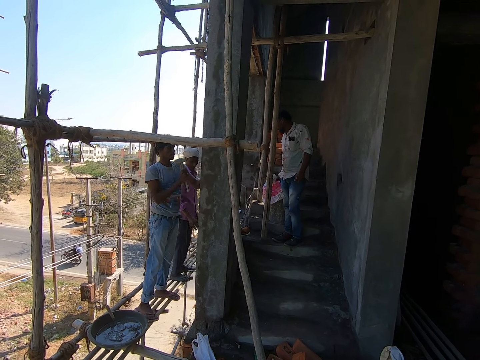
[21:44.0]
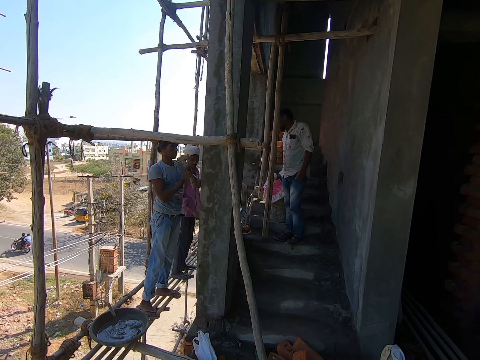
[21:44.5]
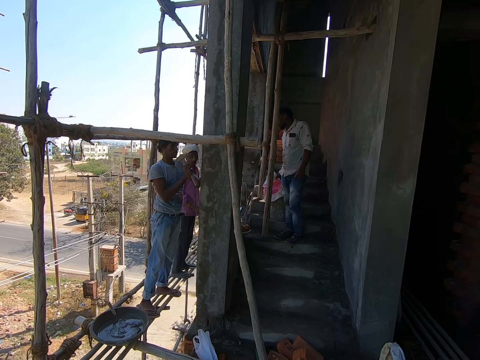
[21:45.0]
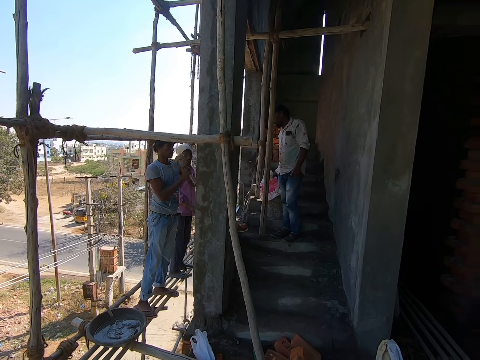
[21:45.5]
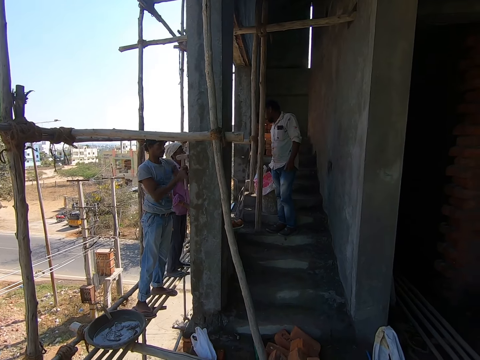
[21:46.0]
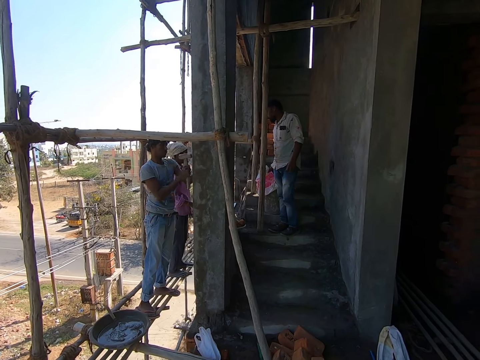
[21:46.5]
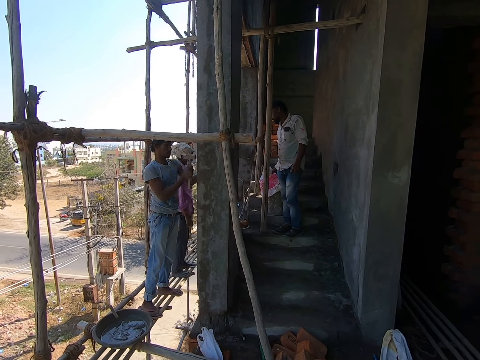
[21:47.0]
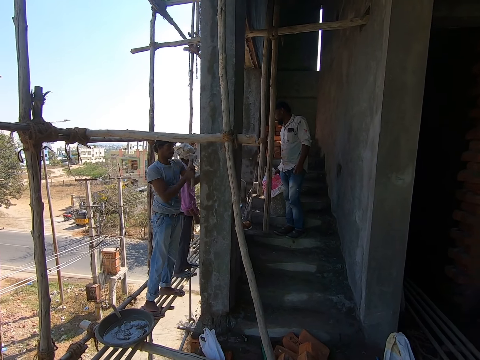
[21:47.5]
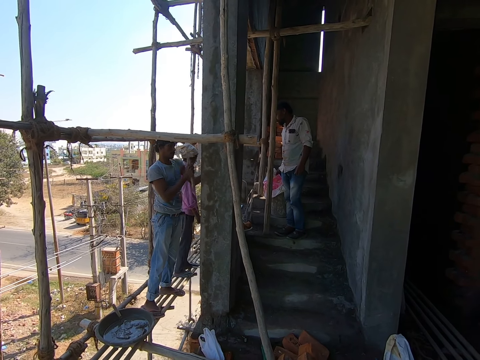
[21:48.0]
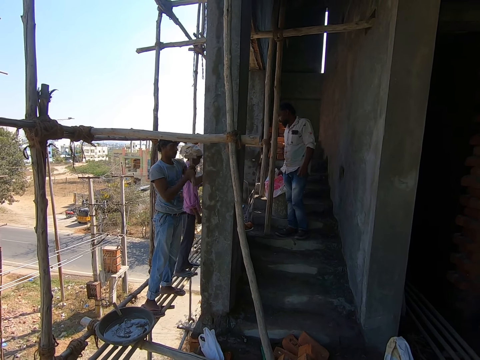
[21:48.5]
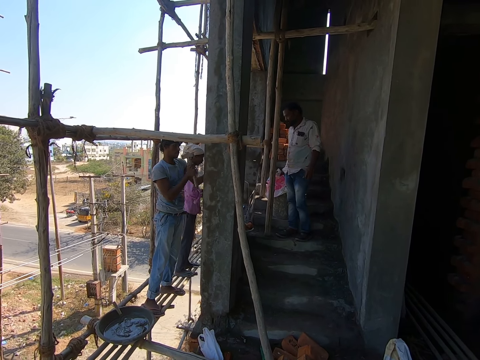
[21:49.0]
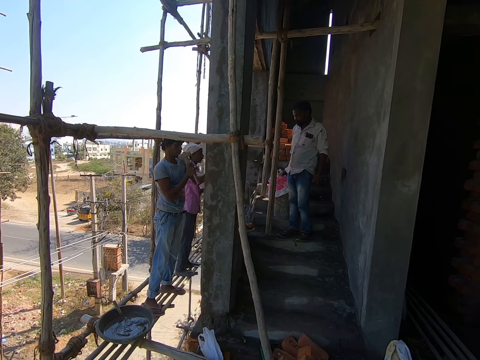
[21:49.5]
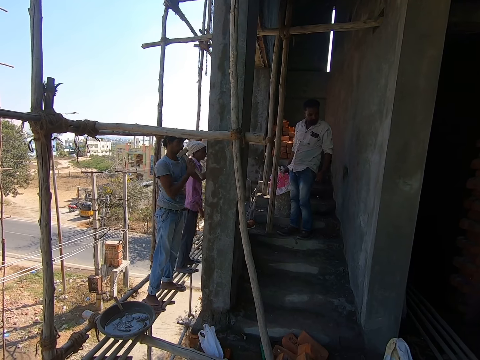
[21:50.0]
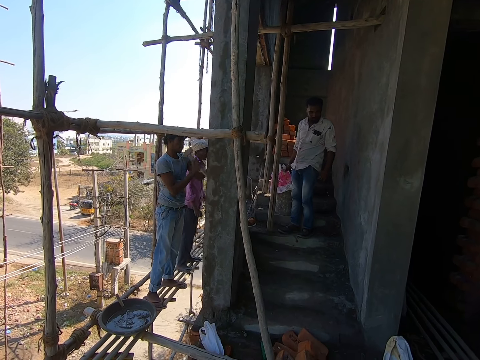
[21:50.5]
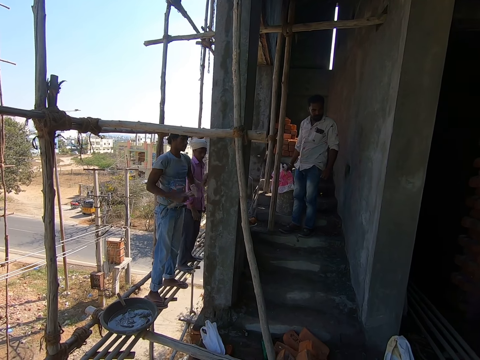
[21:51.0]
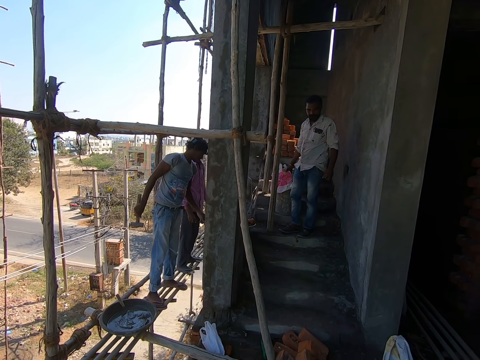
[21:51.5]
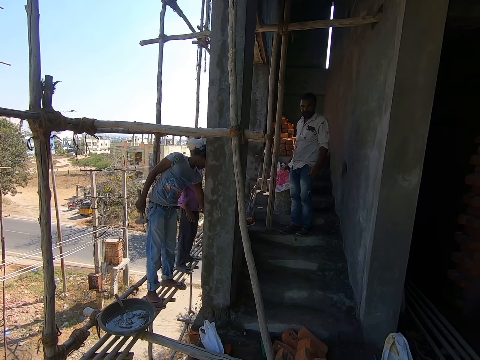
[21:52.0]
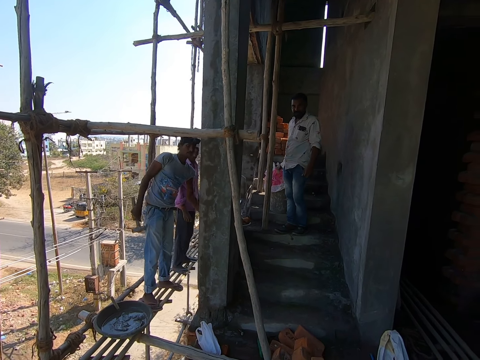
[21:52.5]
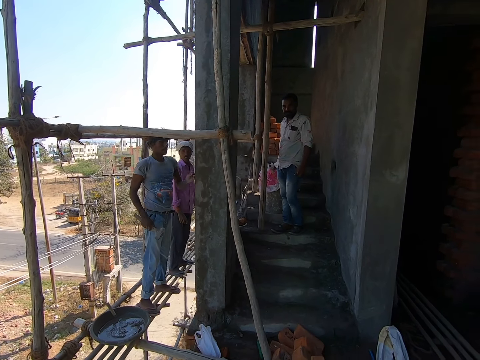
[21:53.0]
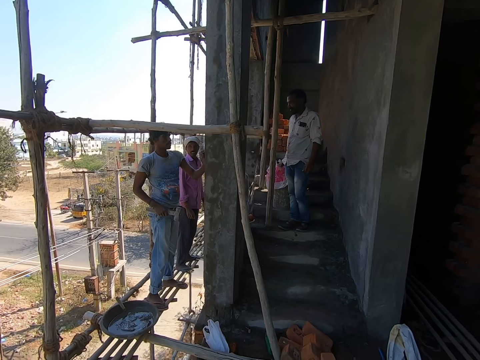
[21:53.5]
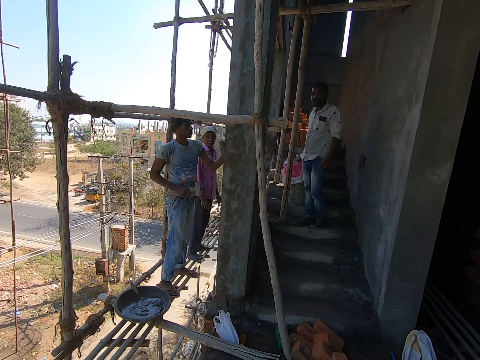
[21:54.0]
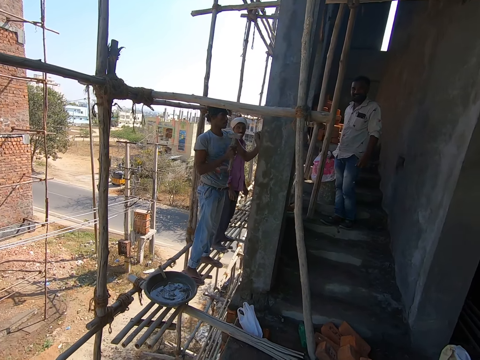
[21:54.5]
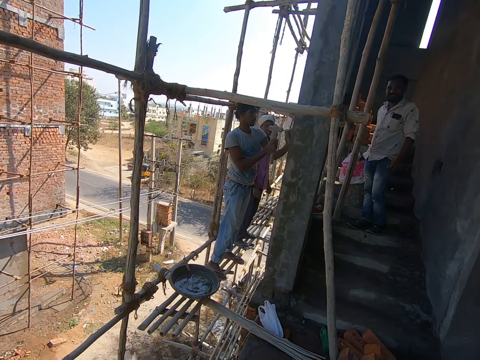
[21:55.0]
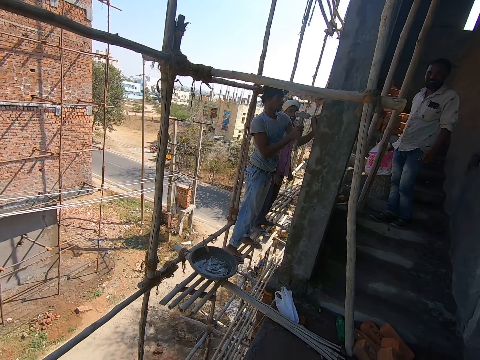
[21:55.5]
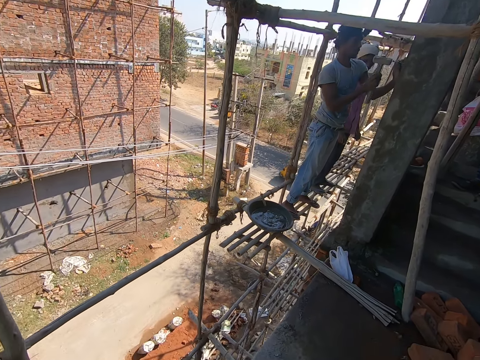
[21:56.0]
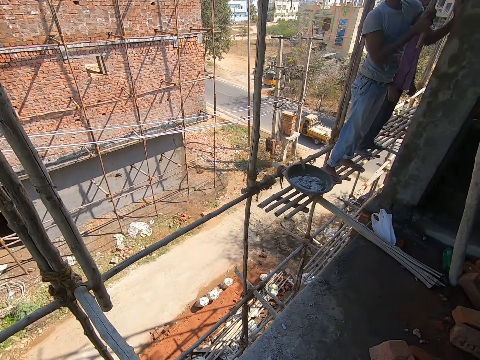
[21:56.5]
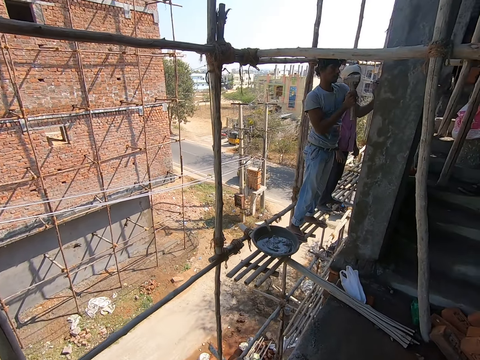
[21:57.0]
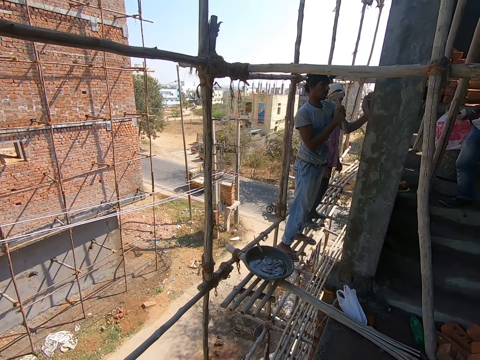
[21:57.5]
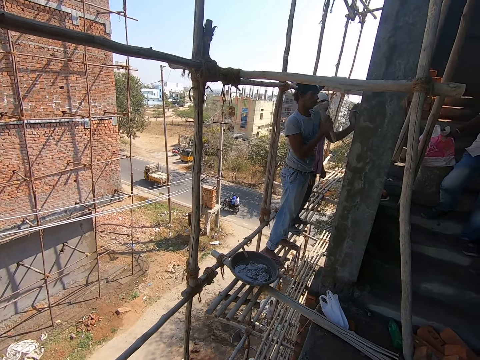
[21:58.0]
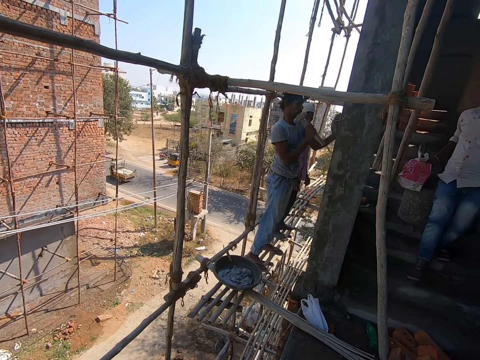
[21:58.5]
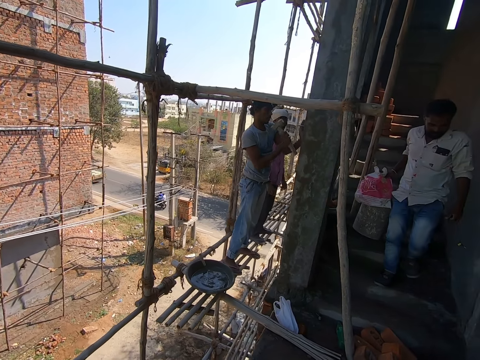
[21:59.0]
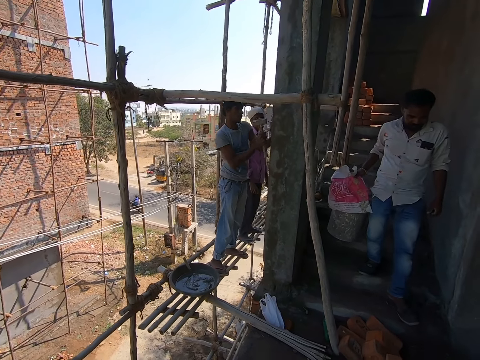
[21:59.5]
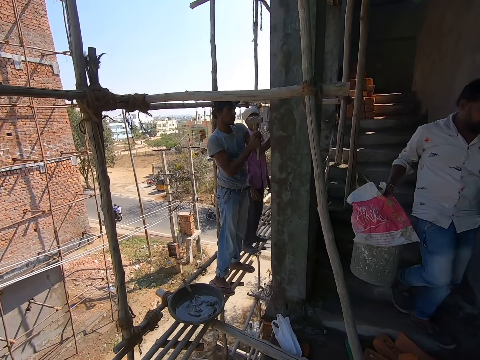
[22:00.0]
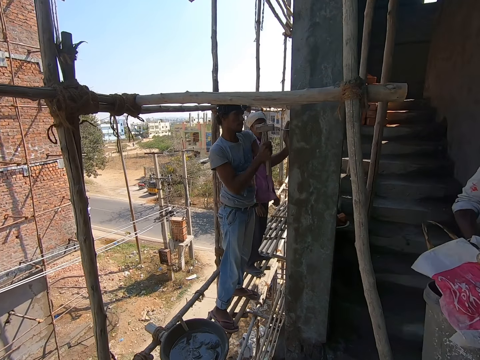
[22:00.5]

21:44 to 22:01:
A man hits the nail on the wall with the hammer in his right hand. Another man moves on the stairs. The first man removes his hand from the wall. The first man picks the nail from the plastic bag with his left hand and places the nail on the wall with his left hand. The first man hits the nail on the wall with the hammer in his right hand and looks aside. A third man converses with the camera wearer. The second man walks down the stairs with the sack in his right hand.

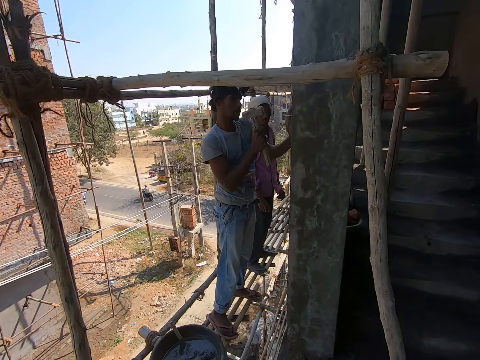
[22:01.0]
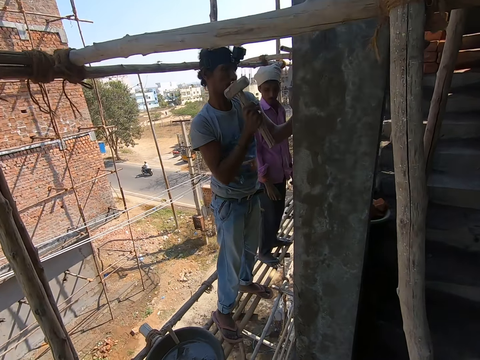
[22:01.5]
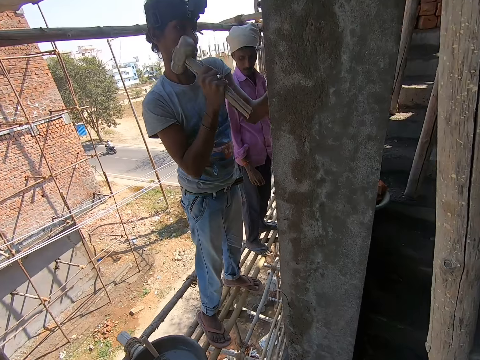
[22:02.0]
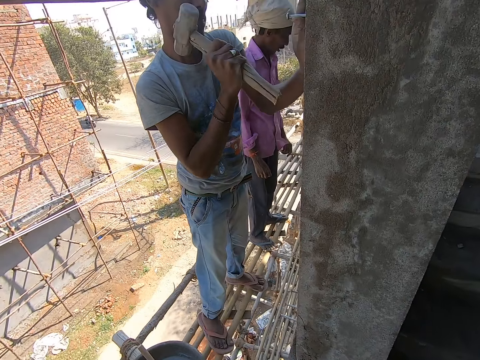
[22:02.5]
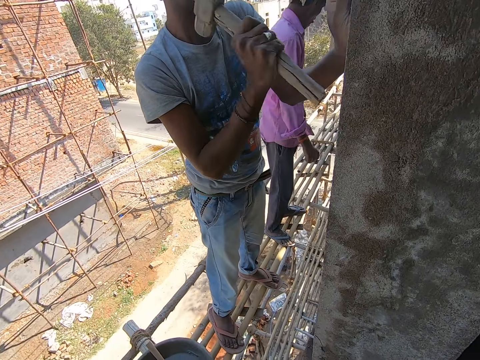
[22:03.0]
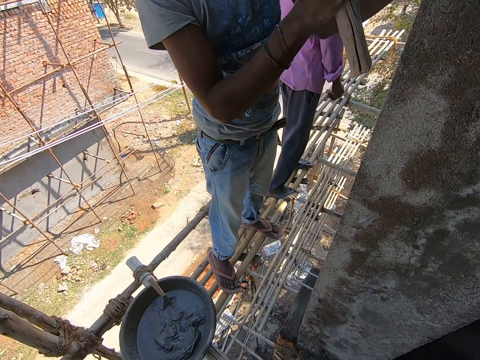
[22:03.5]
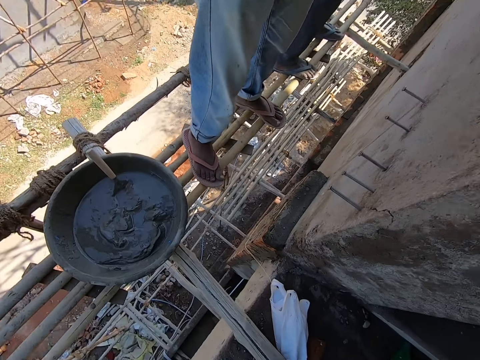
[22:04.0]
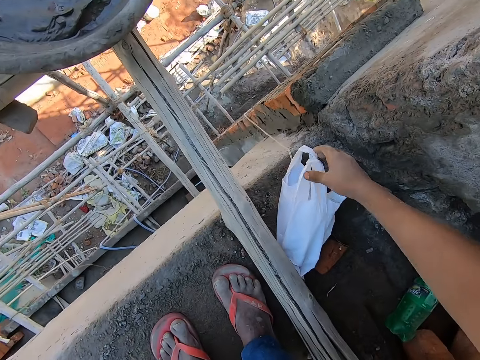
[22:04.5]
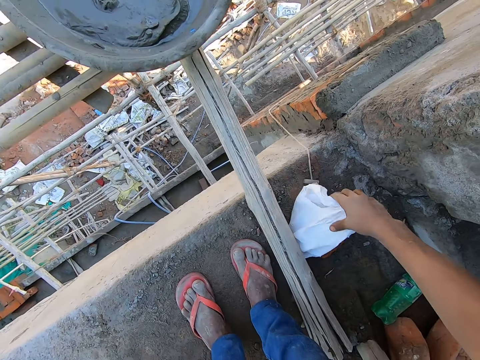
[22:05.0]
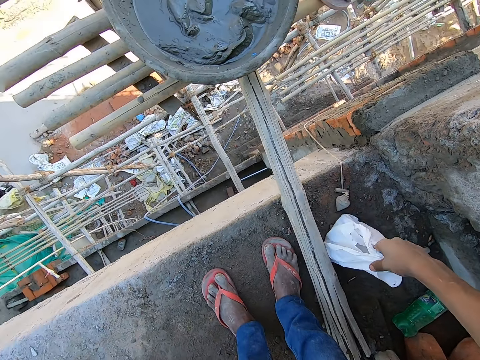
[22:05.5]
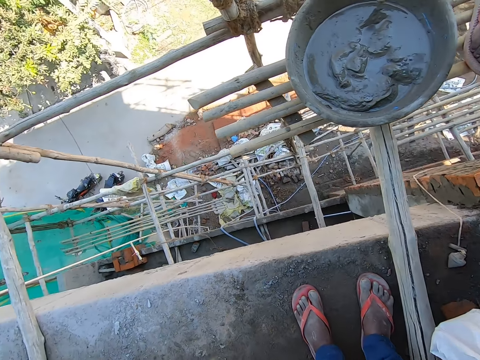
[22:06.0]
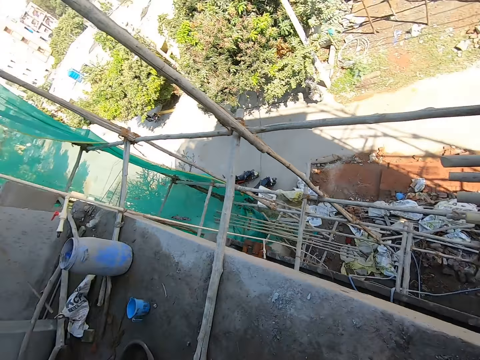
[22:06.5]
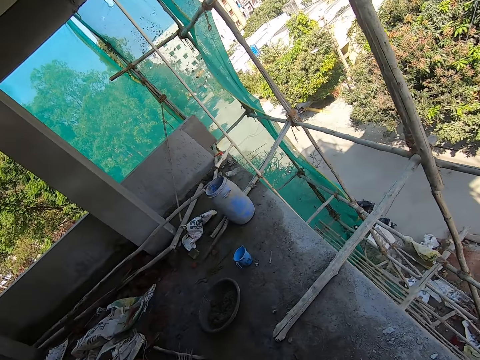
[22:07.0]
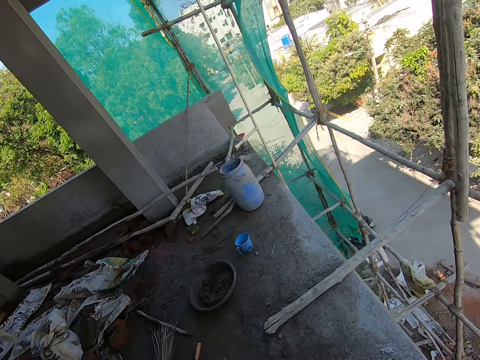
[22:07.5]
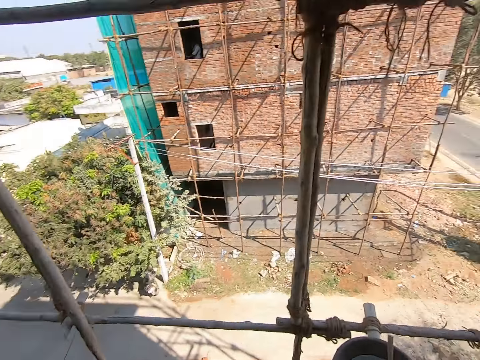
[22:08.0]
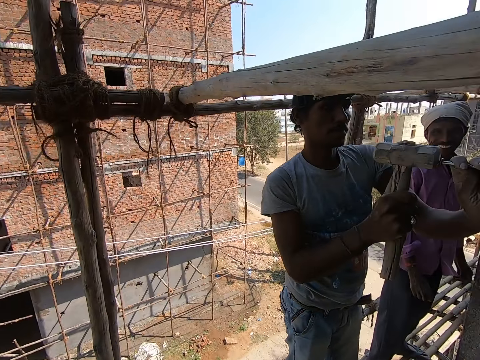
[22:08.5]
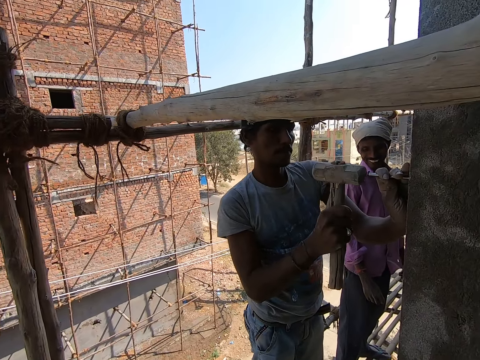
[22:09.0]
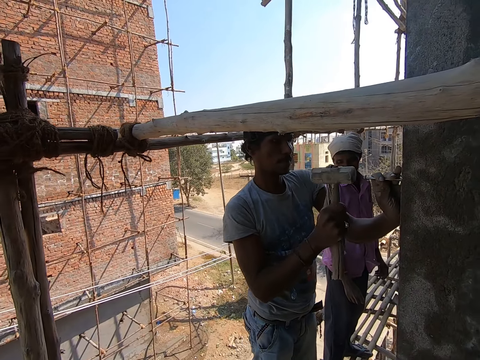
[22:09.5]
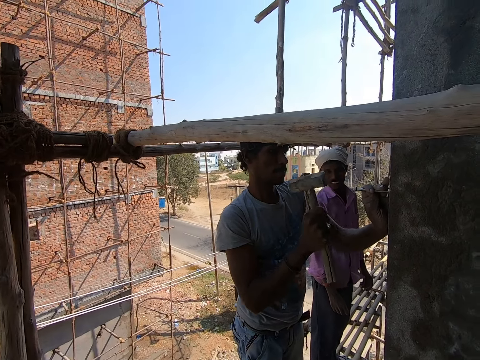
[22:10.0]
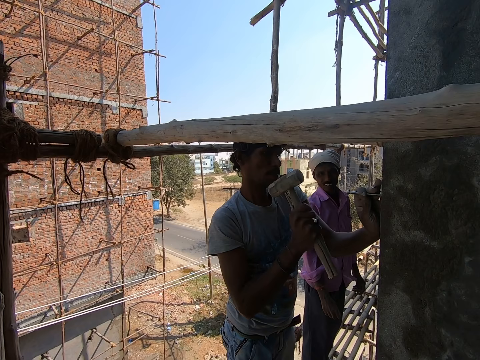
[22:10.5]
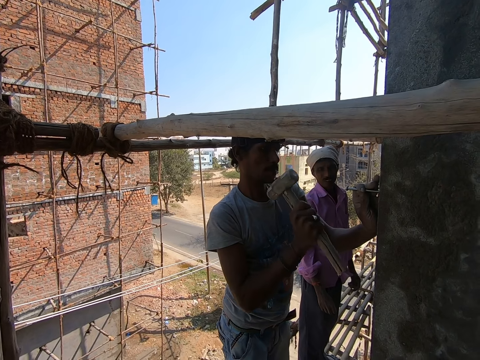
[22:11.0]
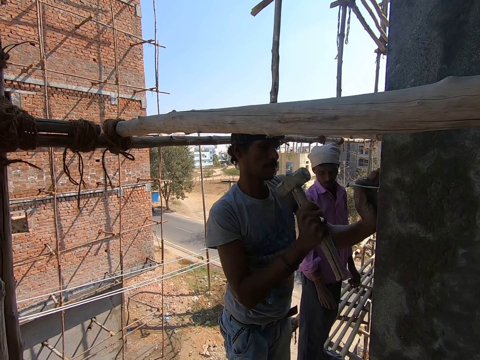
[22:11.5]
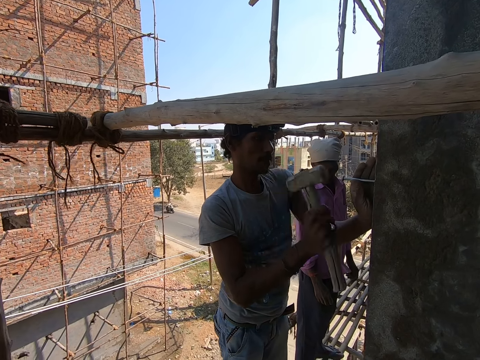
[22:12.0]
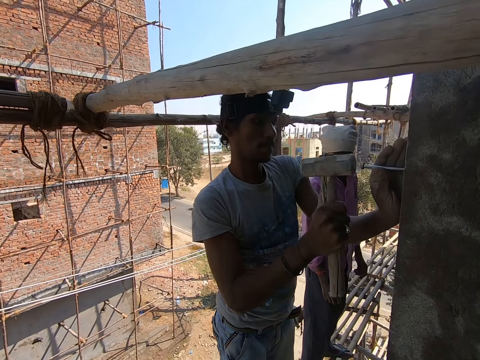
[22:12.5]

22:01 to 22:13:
The camera wearer moves towards the wall. A person hits a nail on the wall with a hammer. The camera wearer bends towards the plastic bag. He picks the plastic bag on the floor with his right hand. He turns around. The person hits the nail on the wall with the hammer.
